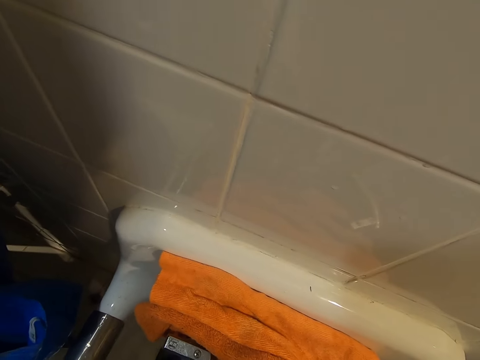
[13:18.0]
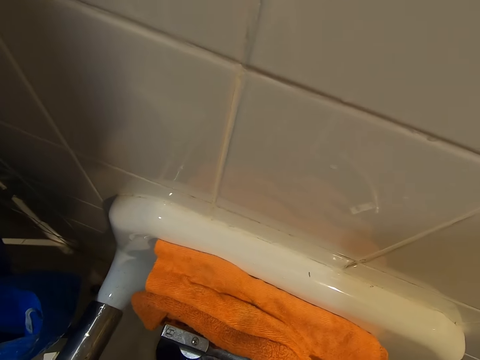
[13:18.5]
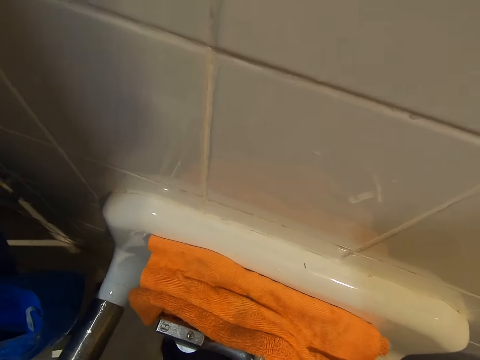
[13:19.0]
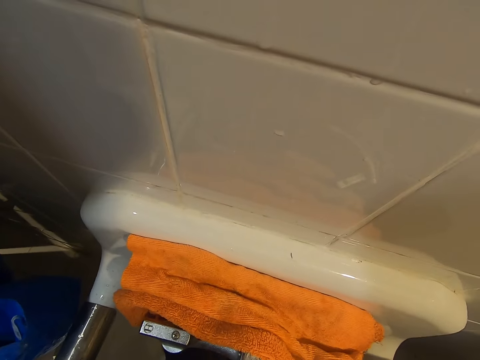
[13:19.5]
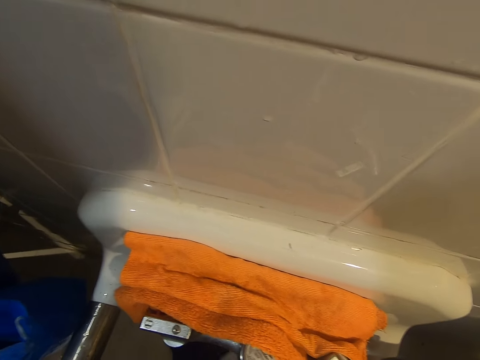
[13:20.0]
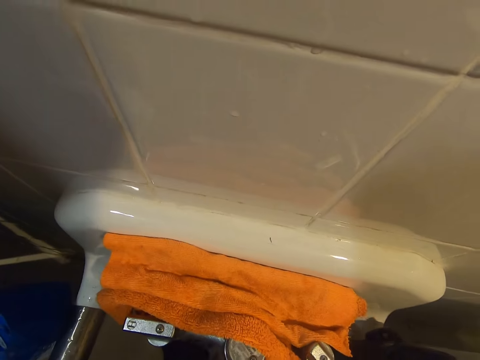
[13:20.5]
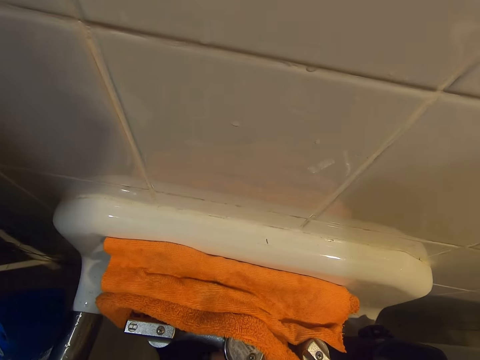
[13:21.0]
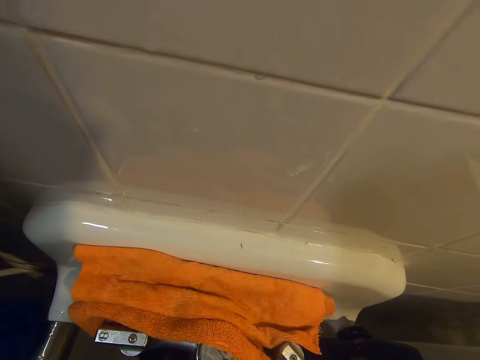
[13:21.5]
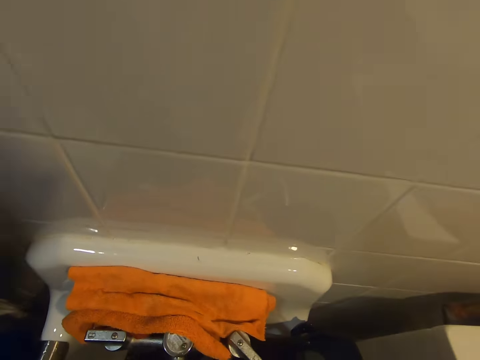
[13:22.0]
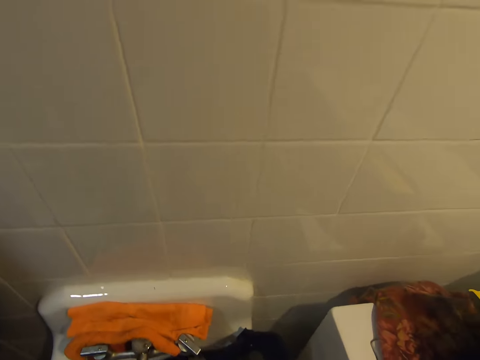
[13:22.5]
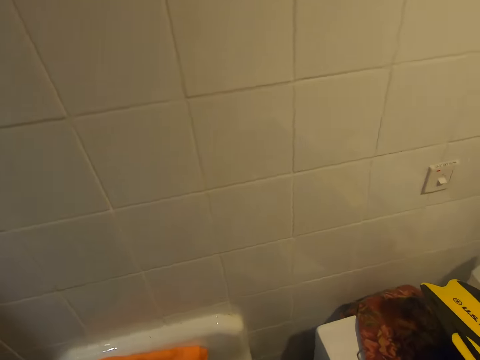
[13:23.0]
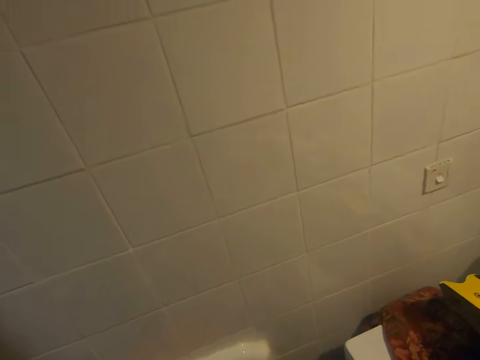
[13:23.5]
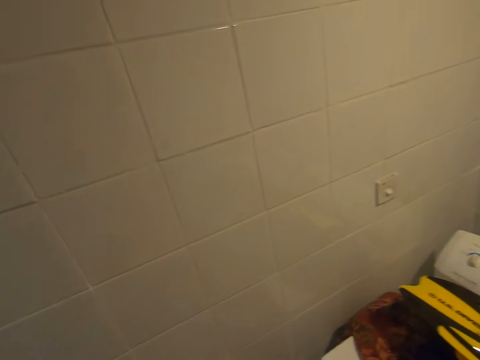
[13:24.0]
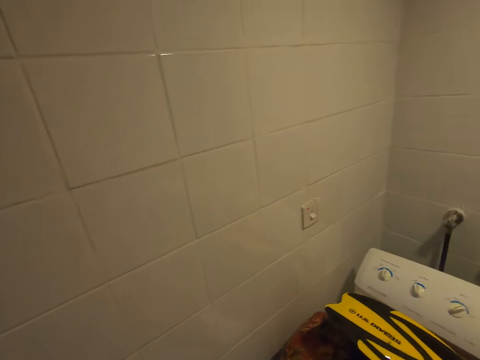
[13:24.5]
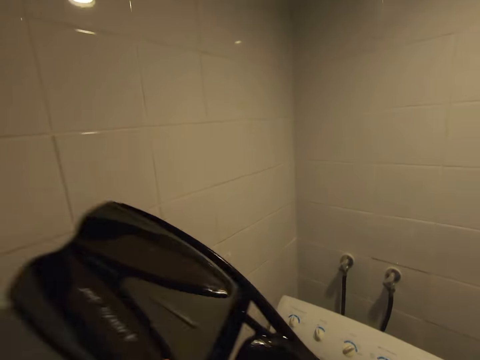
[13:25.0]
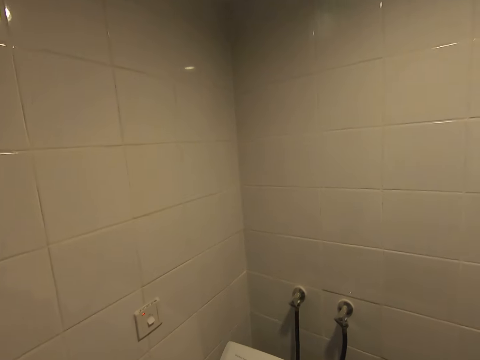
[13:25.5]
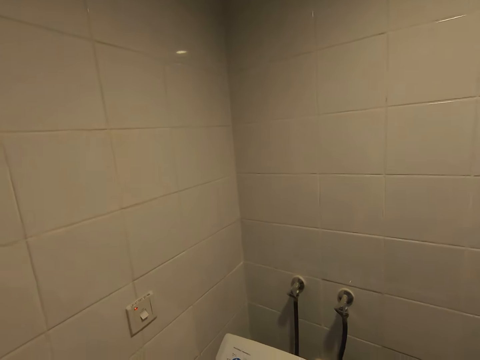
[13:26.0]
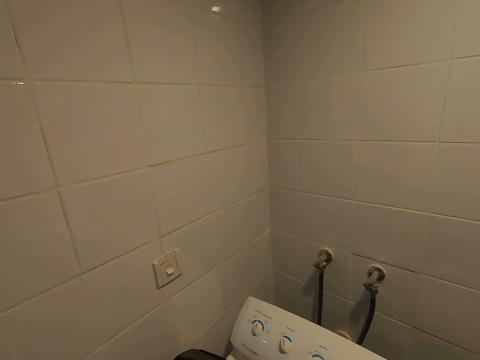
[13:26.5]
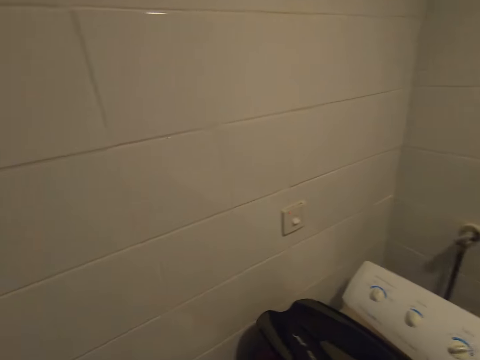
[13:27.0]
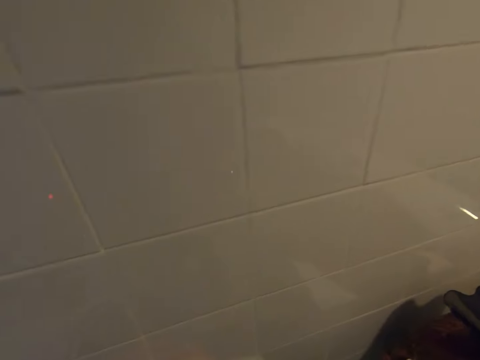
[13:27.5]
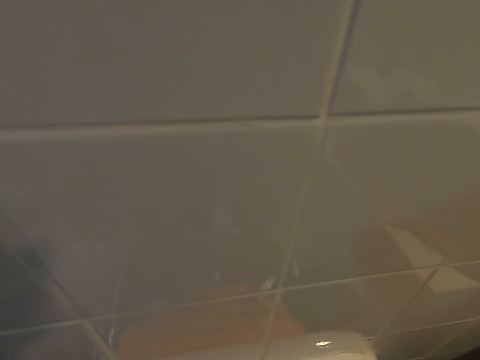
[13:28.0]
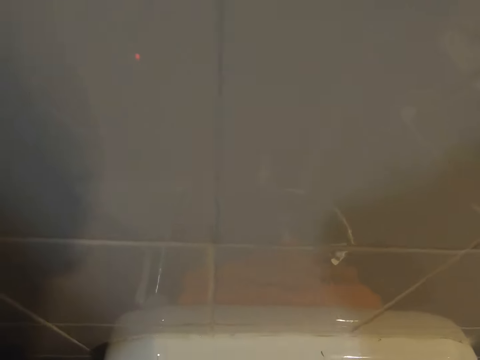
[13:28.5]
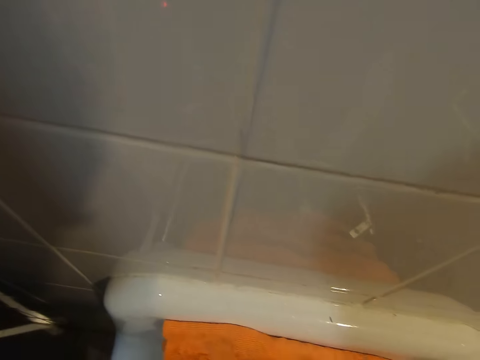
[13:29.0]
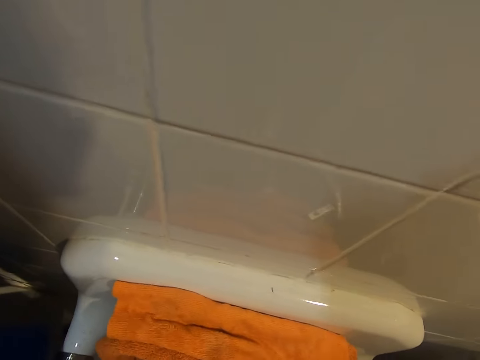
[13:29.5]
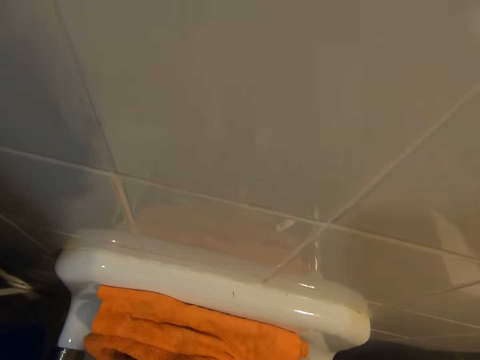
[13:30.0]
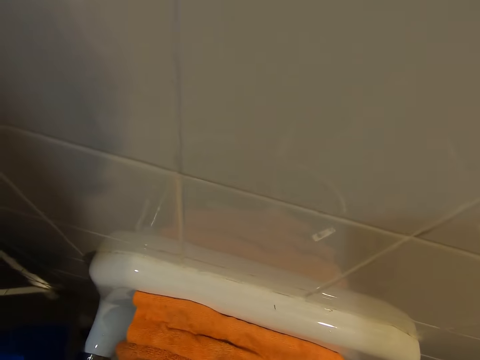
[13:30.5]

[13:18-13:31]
The camera wearer places body gloves on the washing machine.

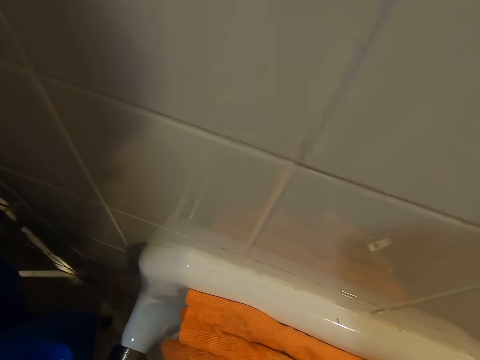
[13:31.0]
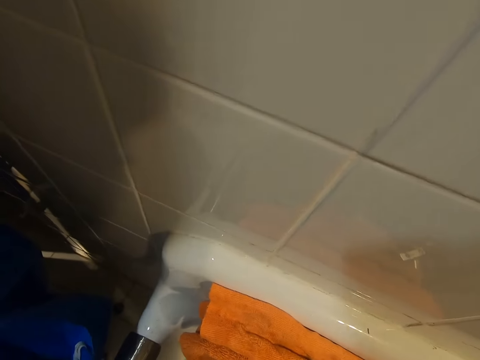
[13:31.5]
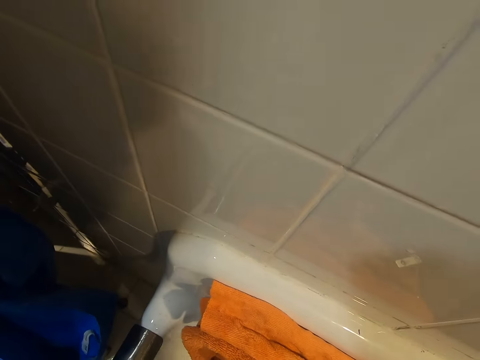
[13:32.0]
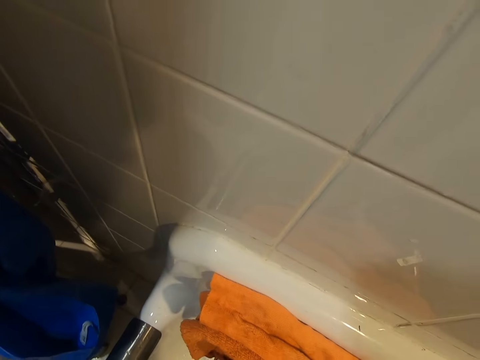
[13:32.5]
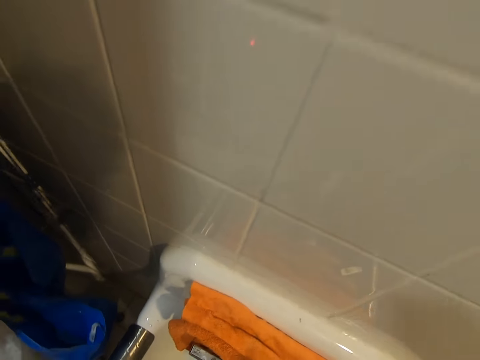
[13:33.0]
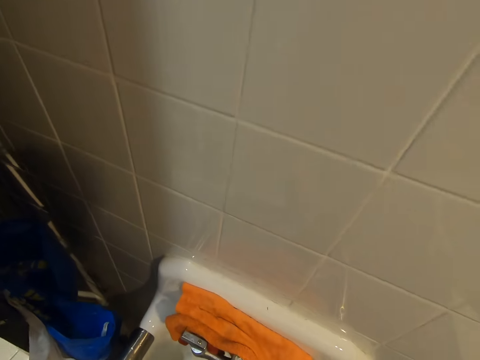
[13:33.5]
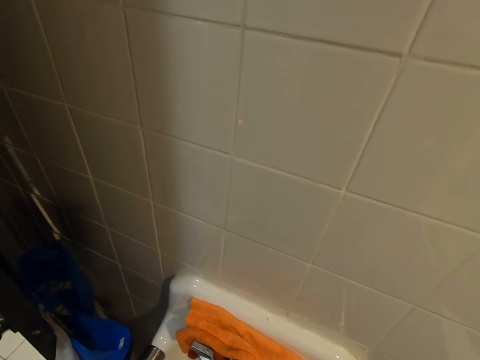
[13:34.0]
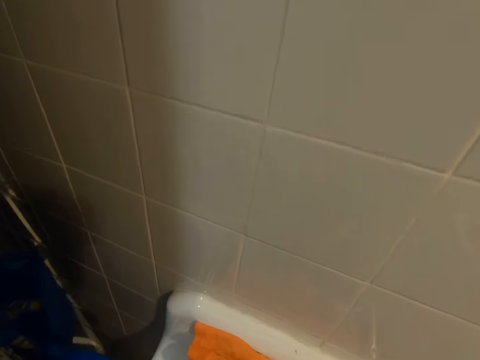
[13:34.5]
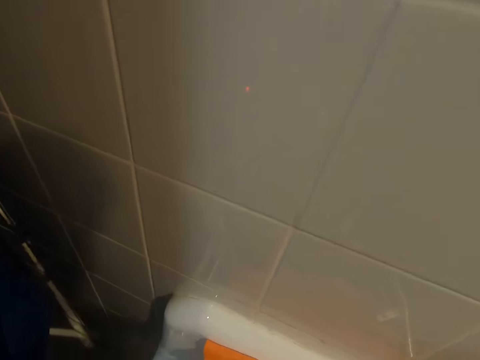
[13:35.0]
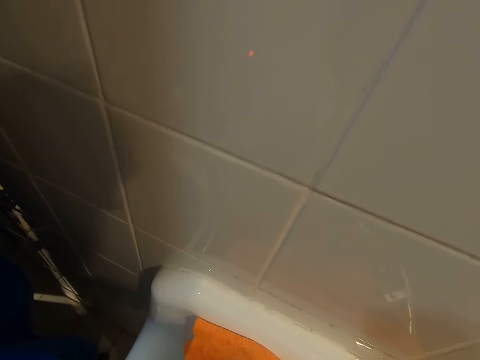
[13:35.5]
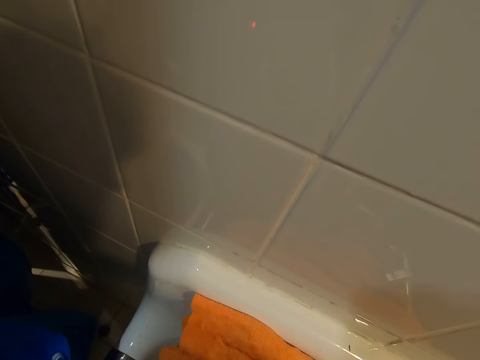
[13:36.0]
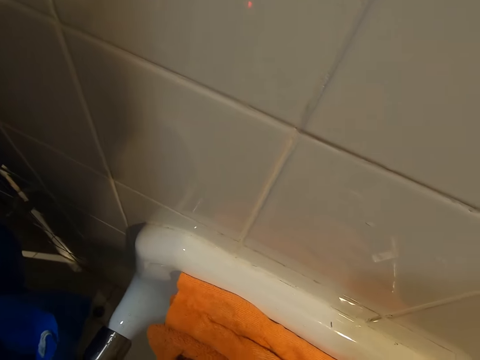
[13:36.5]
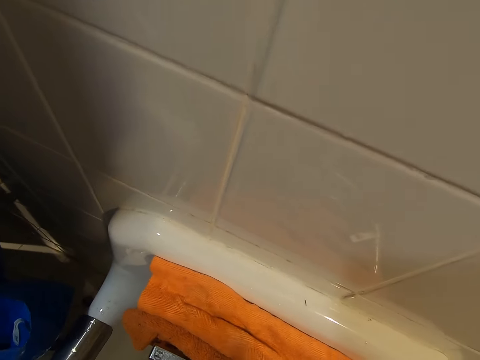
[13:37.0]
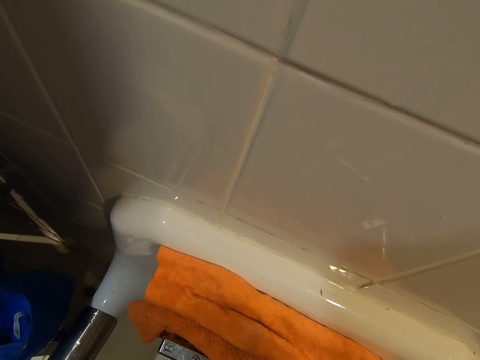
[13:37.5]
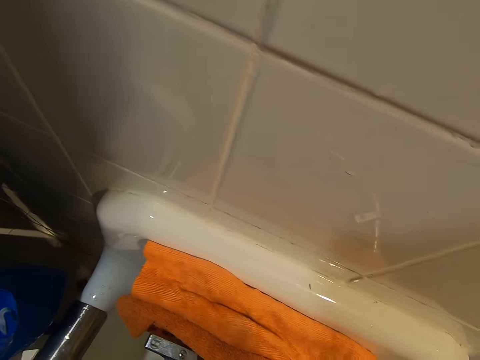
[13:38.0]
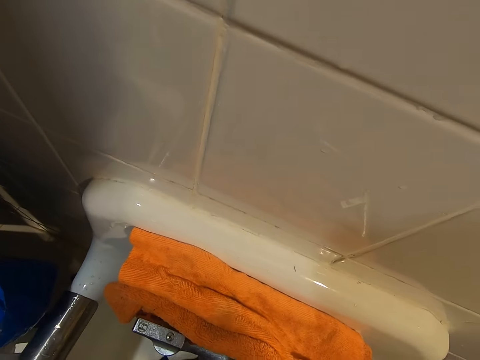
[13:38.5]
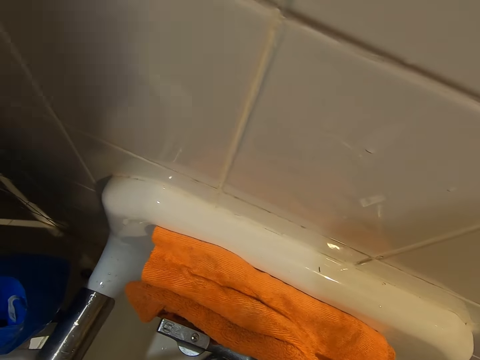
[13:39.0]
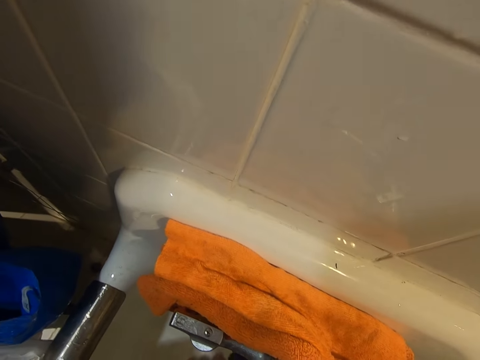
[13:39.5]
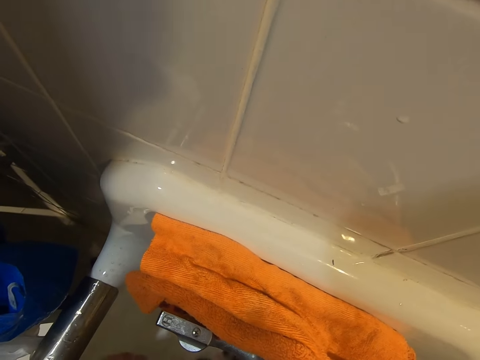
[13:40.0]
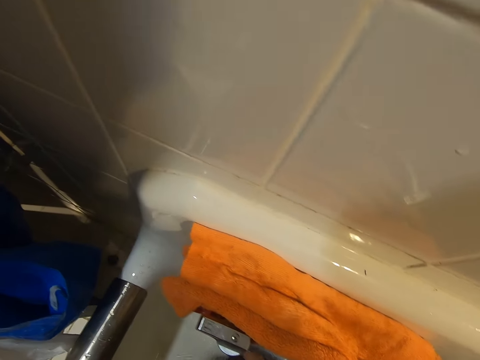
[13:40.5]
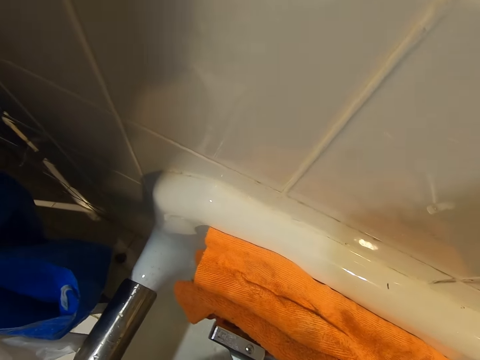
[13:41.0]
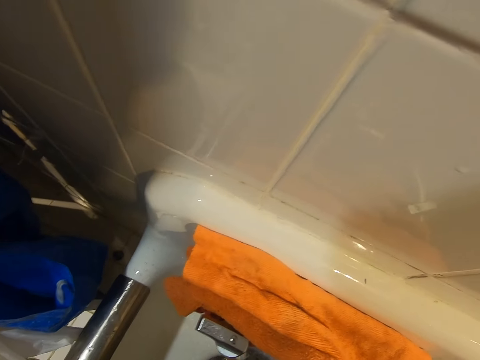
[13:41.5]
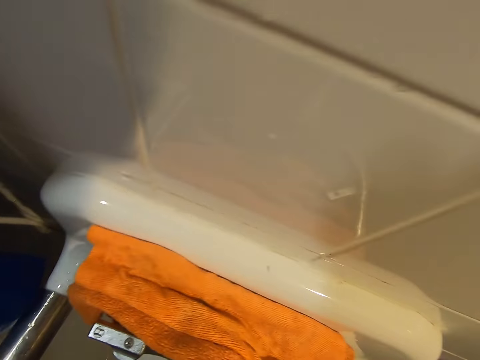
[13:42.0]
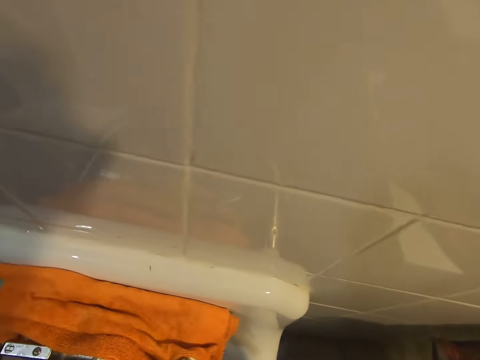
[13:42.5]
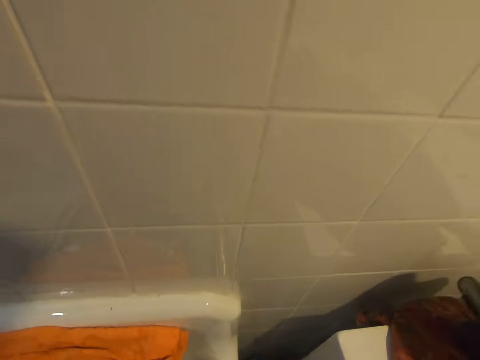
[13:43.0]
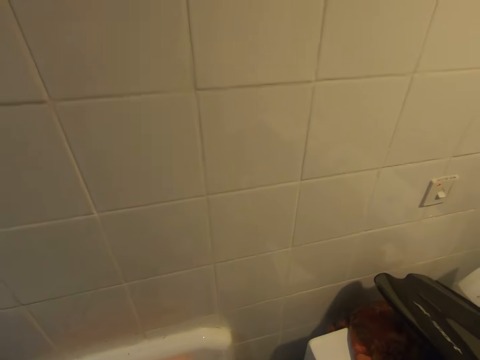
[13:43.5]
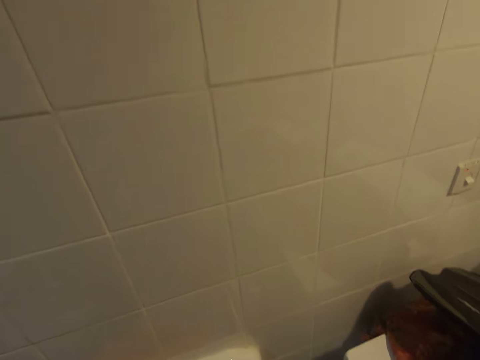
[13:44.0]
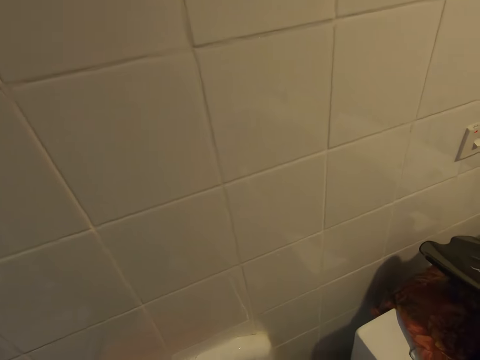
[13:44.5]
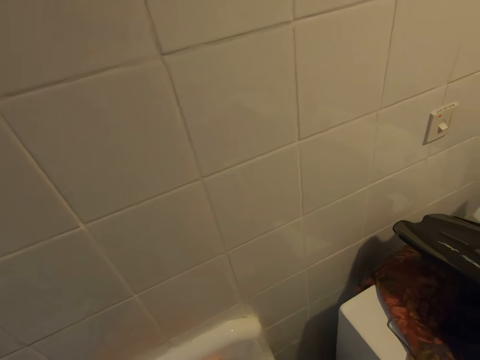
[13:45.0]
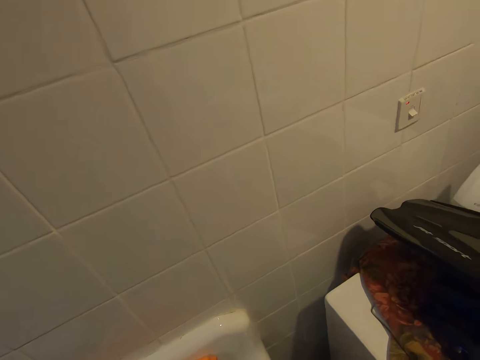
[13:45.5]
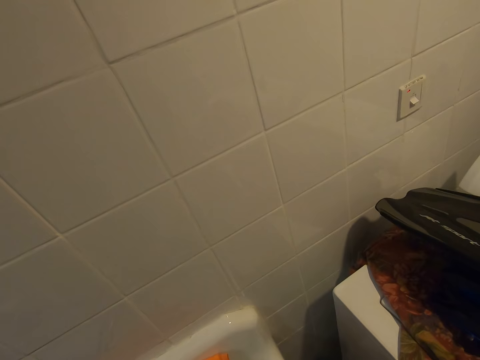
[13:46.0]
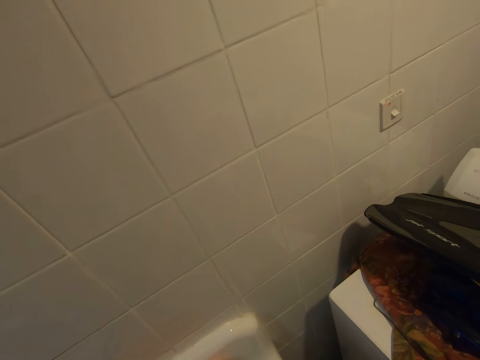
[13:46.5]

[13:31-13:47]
The camera wearer washes another object.
